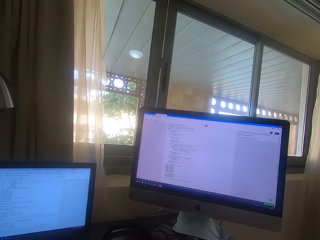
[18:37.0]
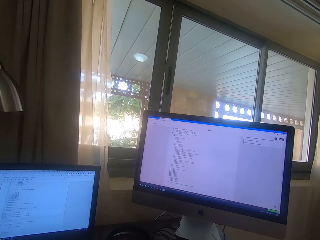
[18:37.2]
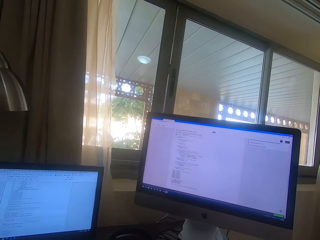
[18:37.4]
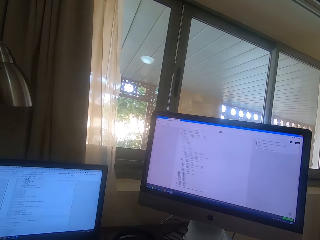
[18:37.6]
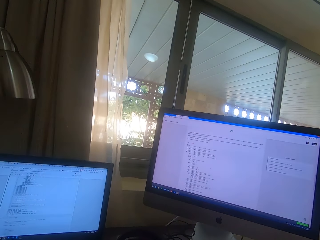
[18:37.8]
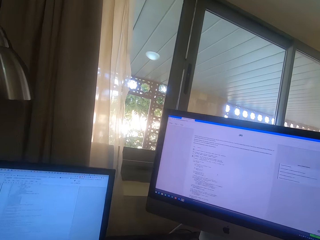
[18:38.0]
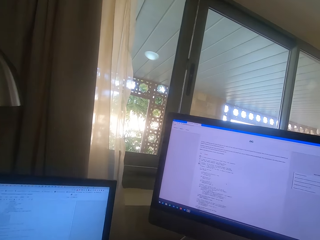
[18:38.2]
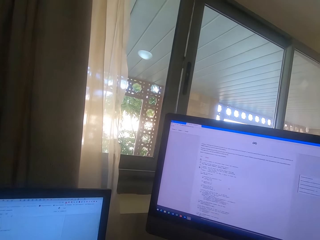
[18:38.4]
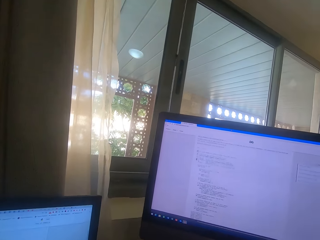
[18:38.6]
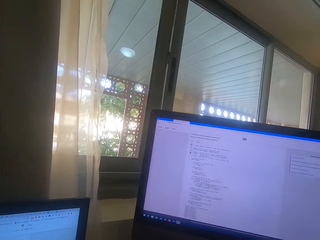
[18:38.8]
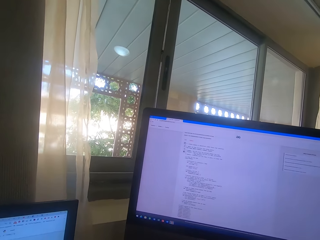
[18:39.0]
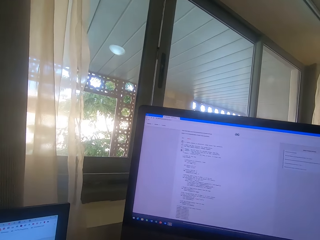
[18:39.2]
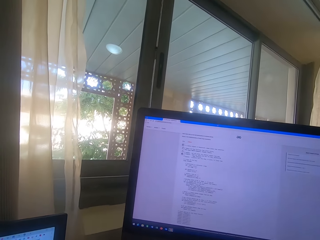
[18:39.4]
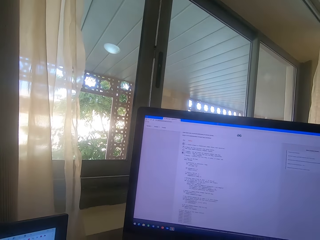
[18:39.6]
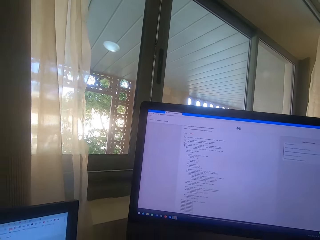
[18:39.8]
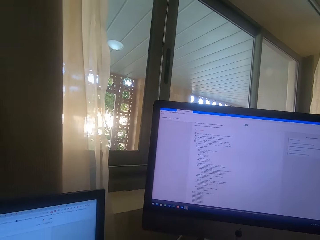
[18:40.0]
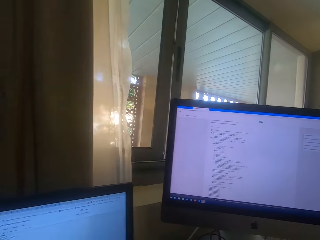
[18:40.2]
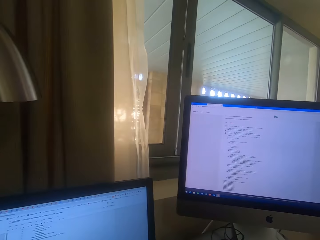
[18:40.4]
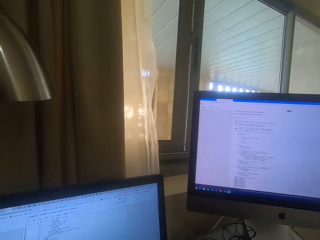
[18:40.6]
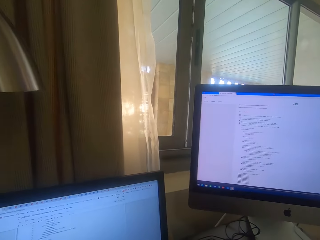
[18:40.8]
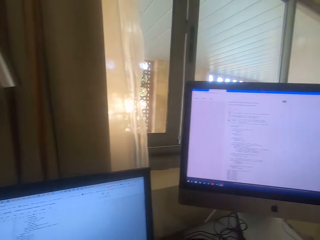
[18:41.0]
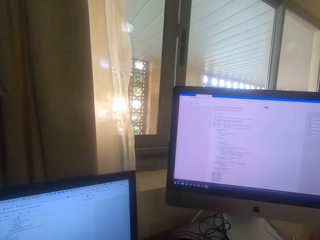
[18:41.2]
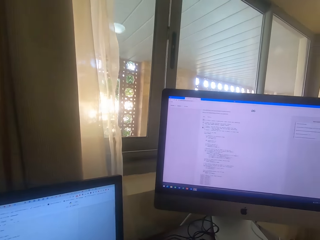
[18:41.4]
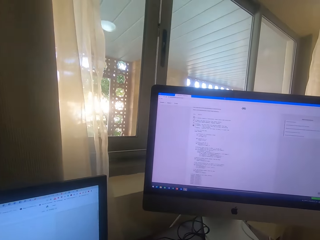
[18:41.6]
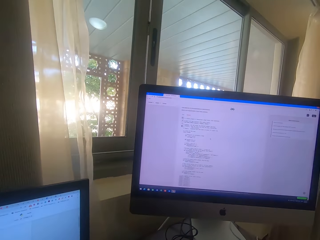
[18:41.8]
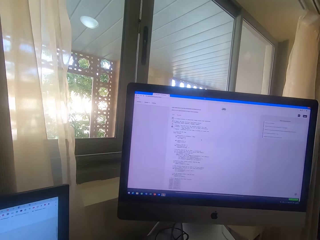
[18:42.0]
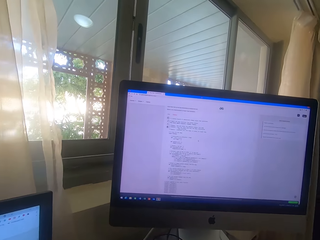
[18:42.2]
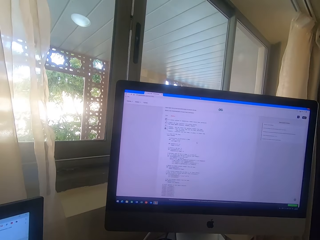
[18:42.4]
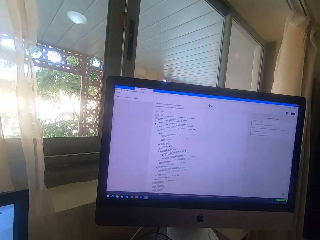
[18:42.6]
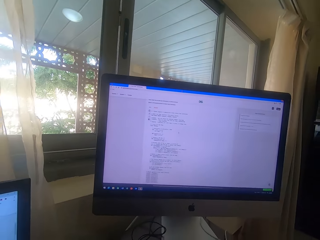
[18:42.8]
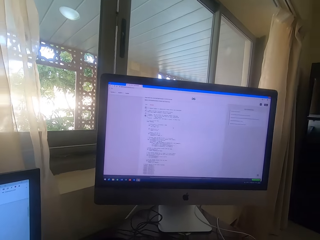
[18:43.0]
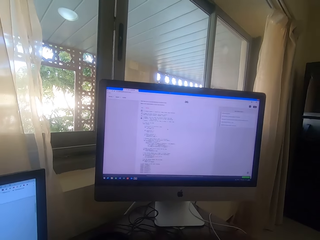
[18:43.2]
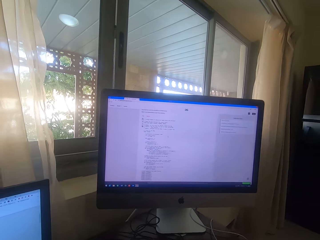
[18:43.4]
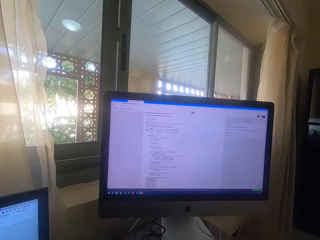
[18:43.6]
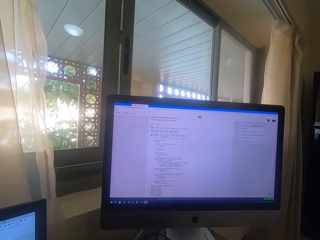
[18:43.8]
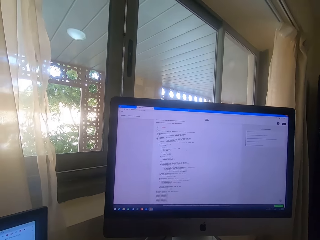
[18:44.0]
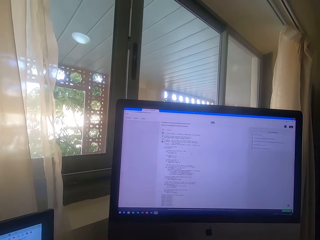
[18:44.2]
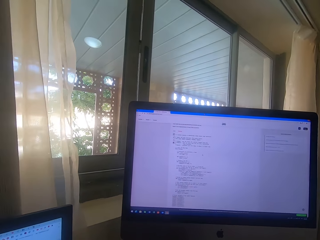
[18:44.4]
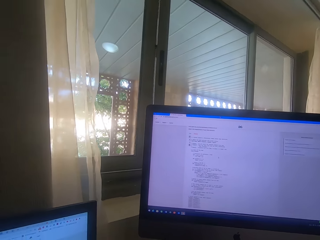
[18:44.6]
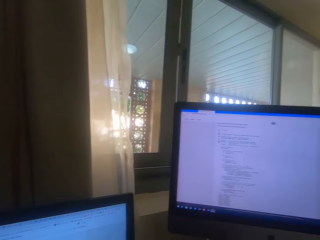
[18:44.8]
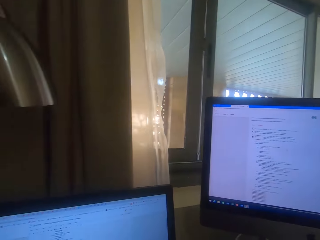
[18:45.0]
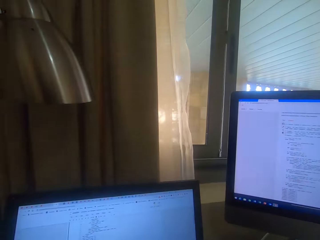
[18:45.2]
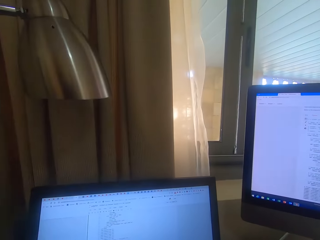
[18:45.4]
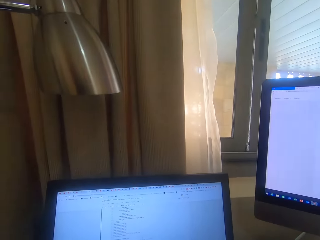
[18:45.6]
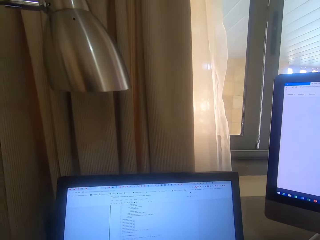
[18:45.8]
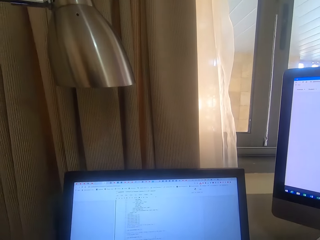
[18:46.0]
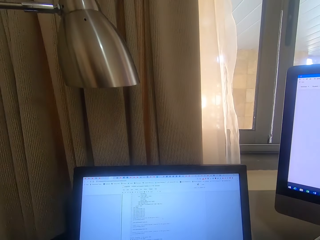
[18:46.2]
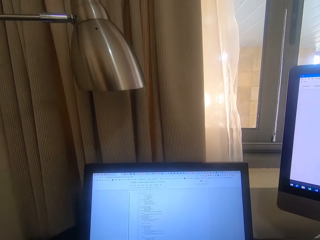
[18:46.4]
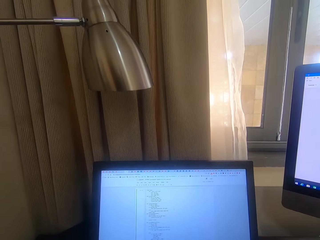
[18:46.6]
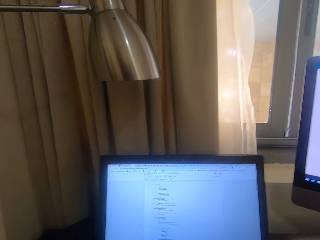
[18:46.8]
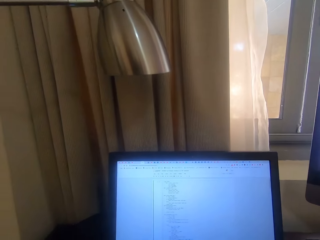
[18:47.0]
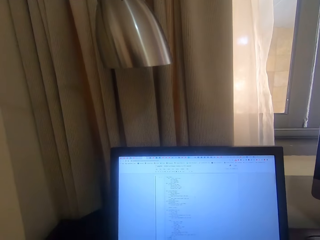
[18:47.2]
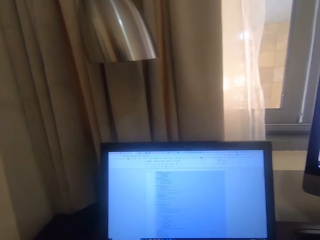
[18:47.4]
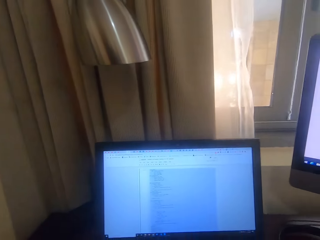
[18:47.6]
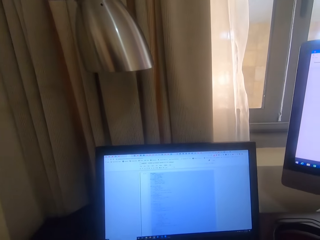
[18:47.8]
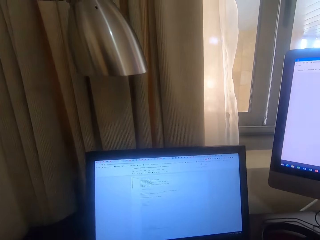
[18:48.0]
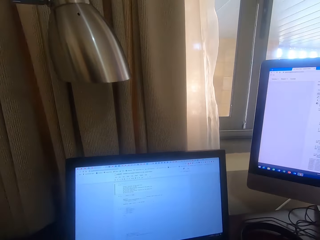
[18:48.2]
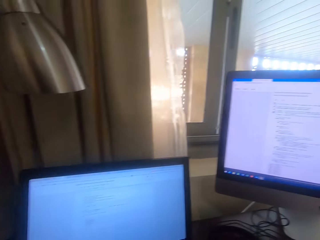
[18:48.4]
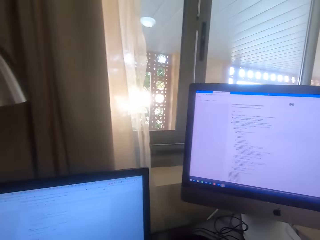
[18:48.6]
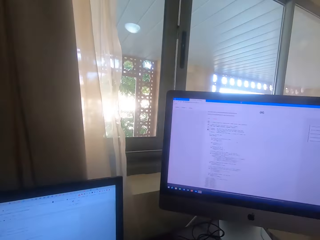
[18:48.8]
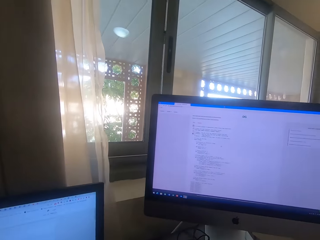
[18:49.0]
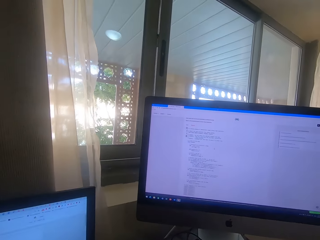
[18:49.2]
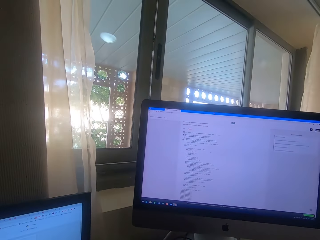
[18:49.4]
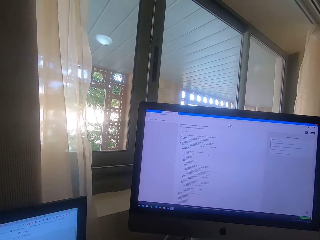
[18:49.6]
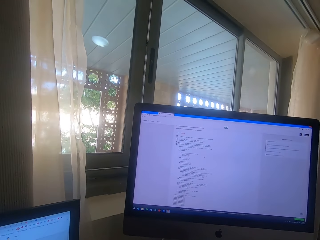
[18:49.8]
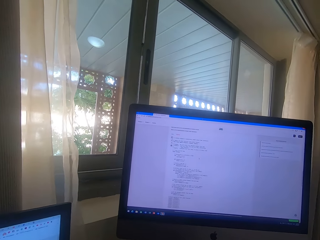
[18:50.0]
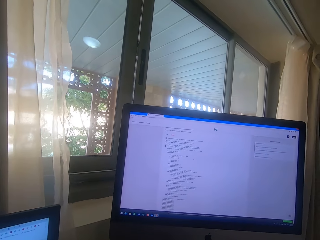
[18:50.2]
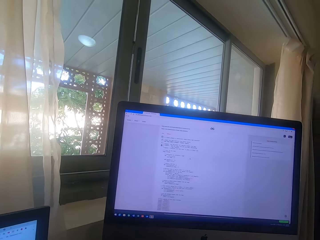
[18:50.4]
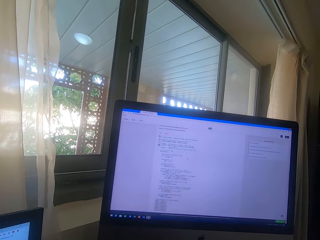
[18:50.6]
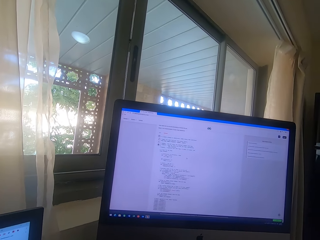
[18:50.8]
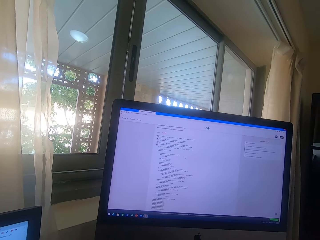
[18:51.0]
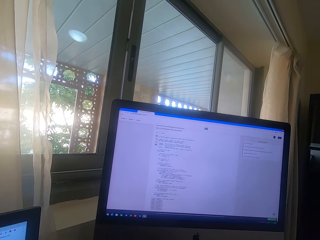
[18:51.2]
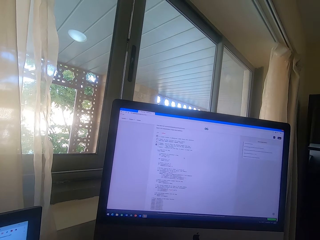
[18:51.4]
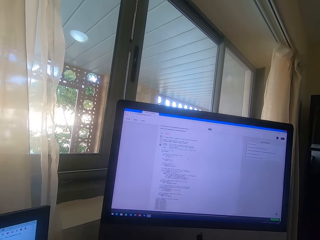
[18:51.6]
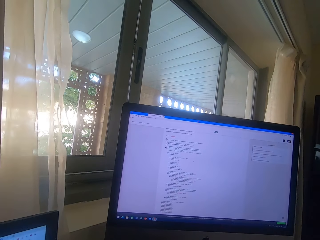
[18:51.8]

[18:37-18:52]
The camera wearer scrolls on the computer. They look at the laptop. They scroll on the computer. They operate the laptop. They look at the desktop or laptop.

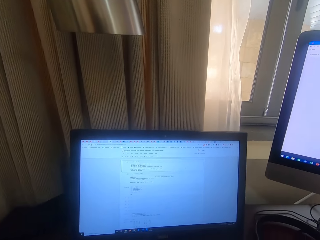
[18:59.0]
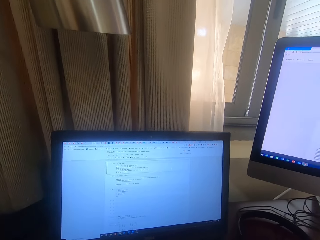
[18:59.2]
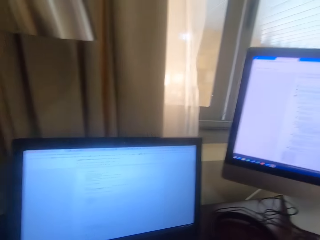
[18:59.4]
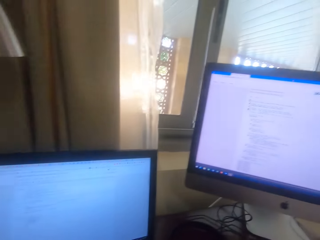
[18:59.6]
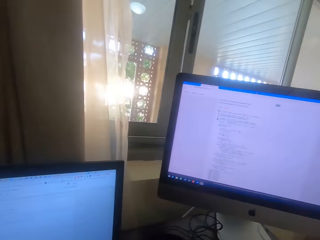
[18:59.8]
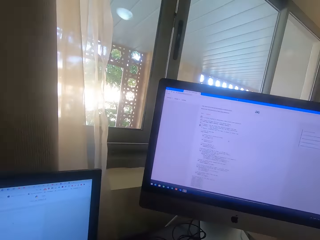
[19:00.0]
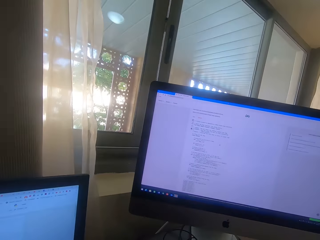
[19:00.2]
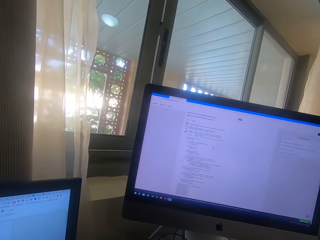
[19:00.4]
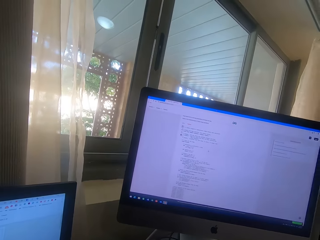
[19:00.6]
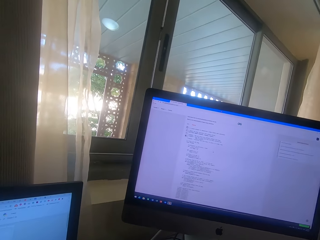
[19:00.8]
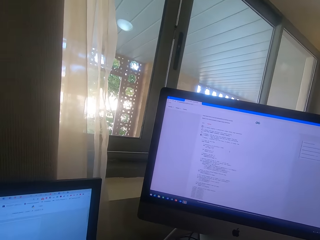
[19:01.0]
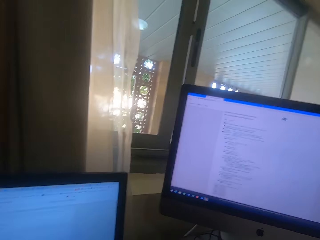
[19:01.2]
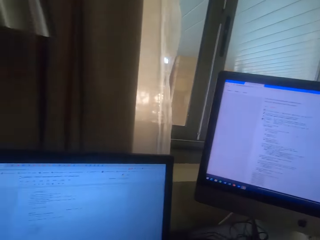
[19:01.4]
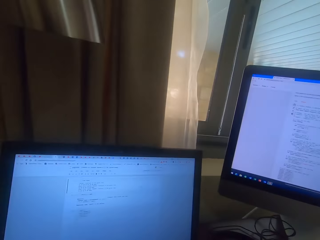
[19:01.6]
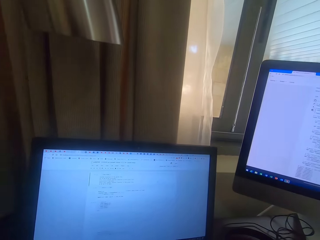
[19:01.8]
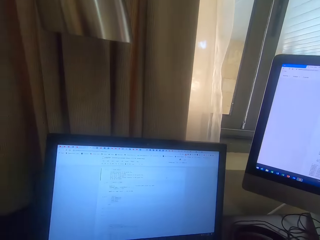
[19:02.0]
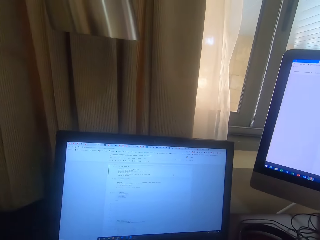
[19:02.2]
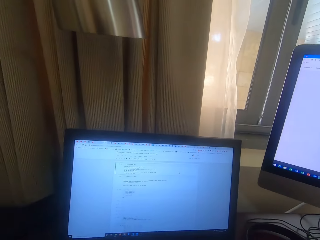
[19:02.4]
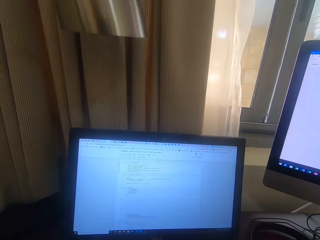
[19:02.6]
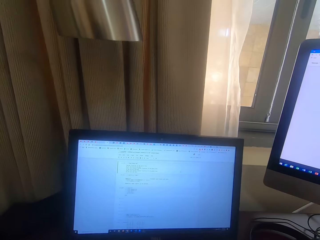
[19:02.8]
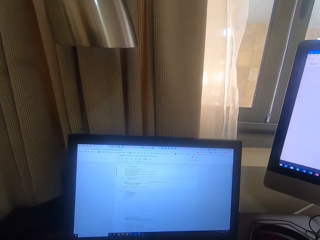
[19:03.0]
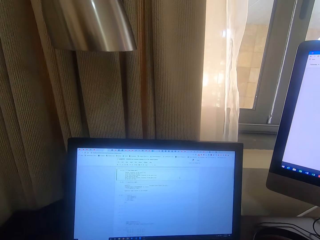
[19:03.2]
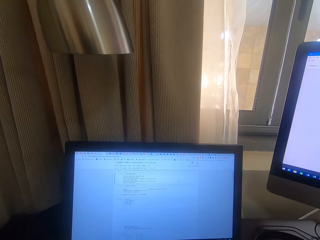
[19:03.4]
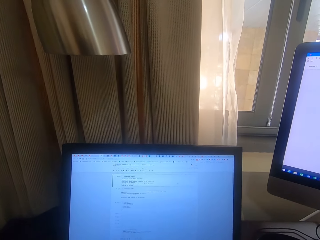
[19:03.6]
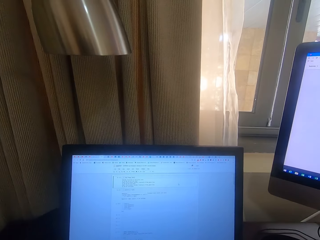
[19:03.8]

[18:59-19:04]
The camera wearer types on the keyboard.

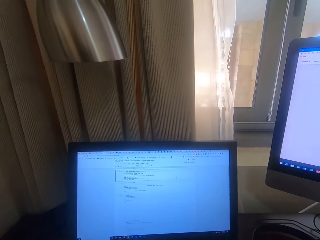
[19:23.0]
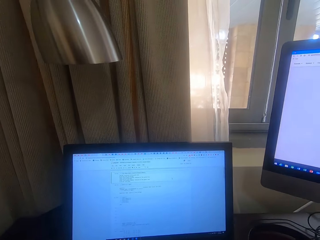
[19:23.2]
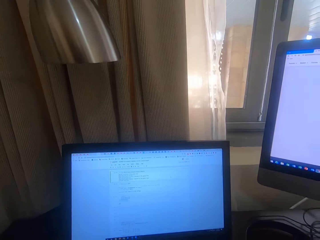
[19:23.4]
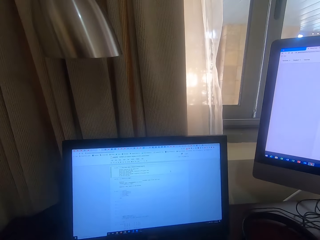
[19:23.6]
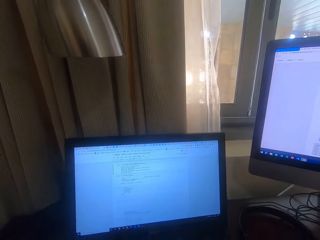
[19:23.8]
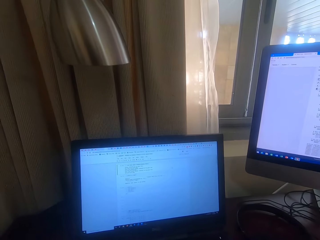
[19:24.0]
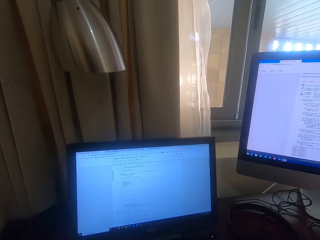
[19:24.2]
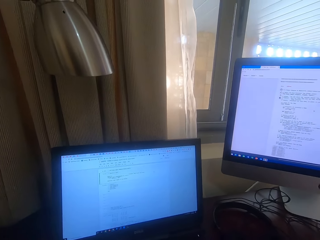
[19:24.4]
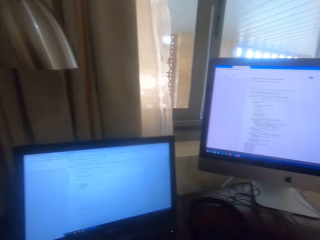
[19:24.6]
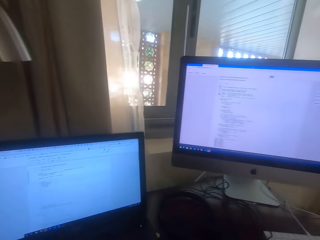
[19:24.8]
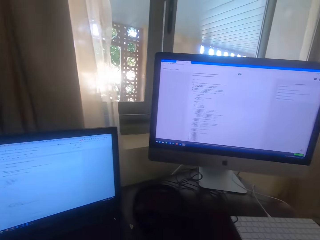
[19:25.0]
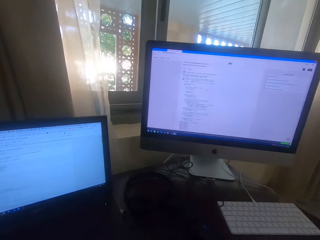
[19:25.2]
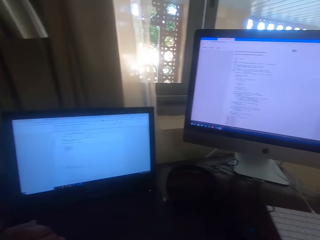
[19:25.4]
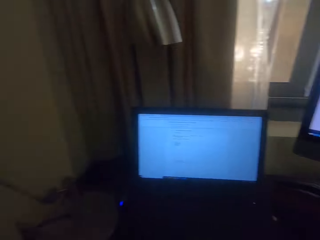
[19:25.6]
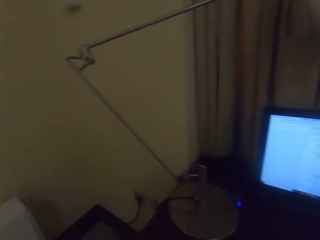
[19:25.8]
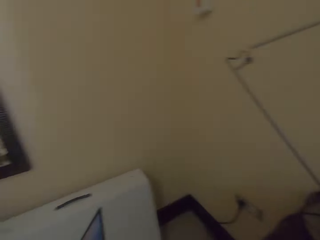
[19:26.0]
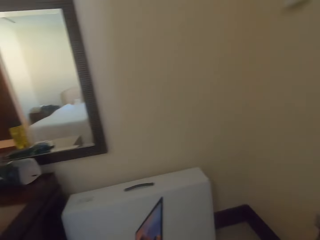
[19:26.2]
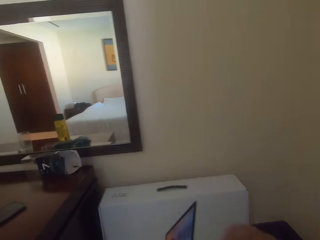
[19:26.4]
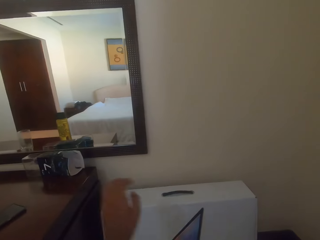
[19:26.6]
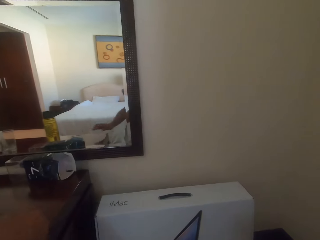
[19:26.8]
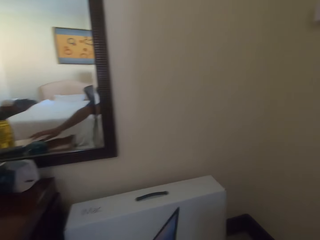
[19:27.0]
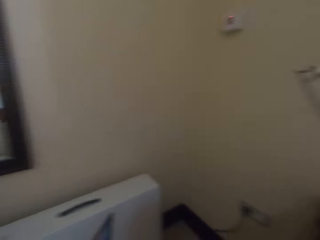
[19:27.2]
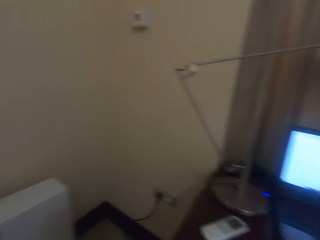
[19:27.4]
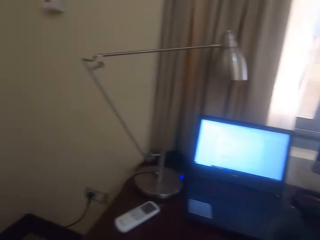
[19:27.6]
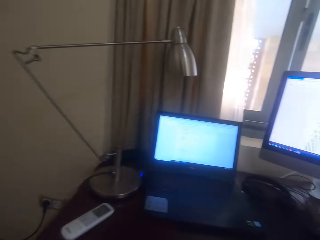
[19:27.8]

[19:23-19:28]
The camera wearer moves.
